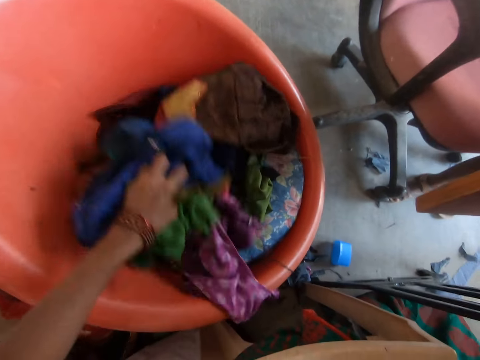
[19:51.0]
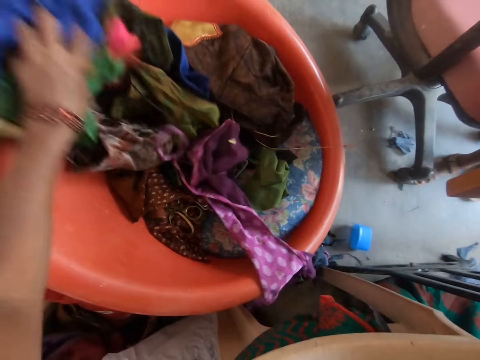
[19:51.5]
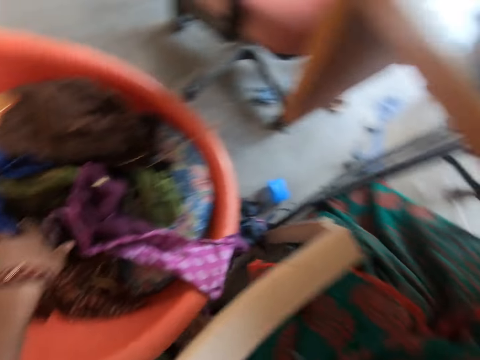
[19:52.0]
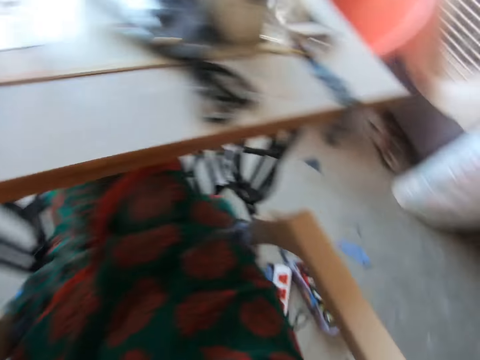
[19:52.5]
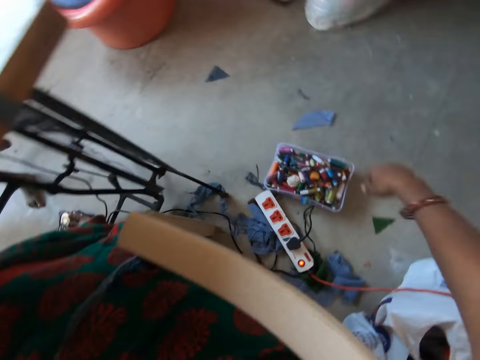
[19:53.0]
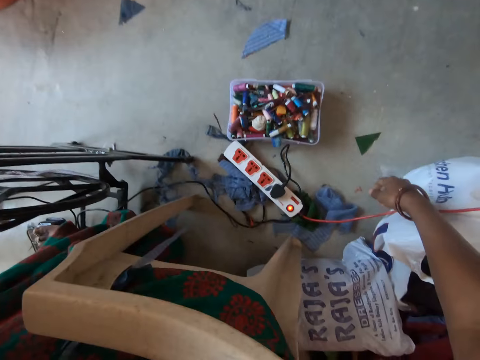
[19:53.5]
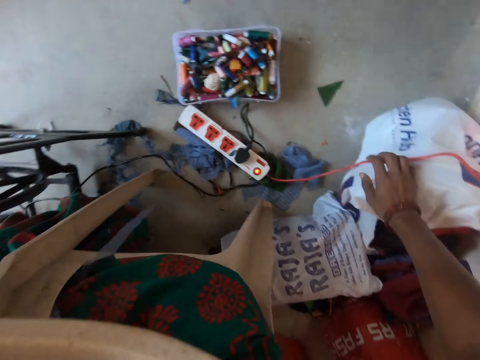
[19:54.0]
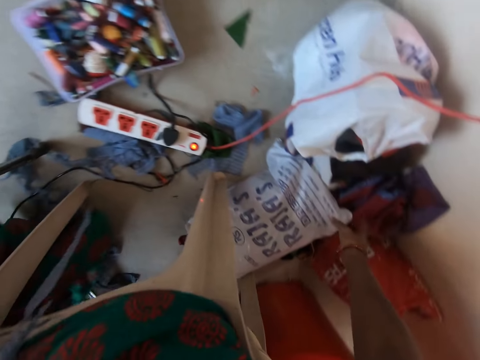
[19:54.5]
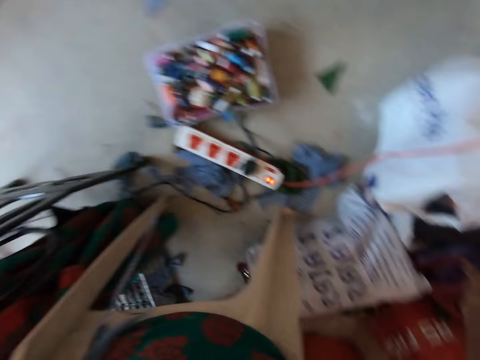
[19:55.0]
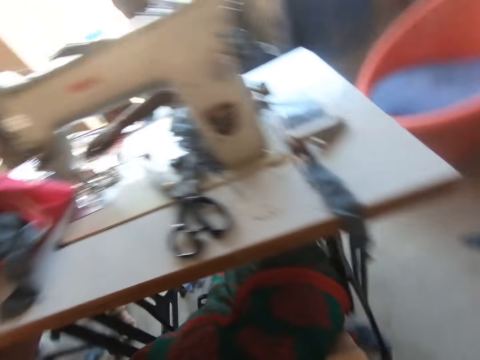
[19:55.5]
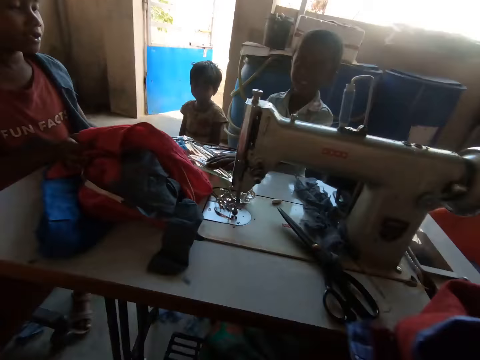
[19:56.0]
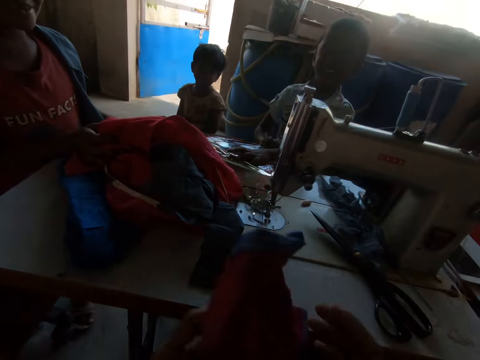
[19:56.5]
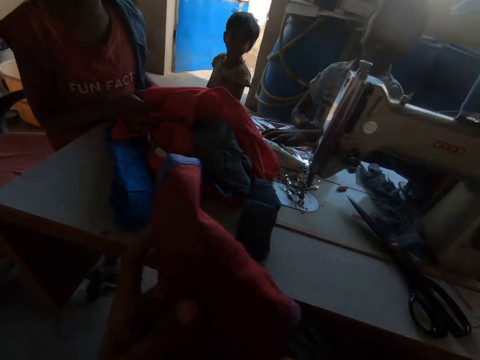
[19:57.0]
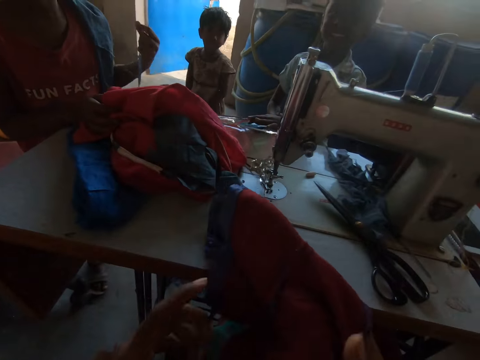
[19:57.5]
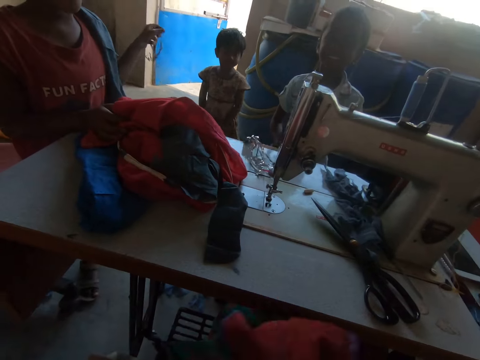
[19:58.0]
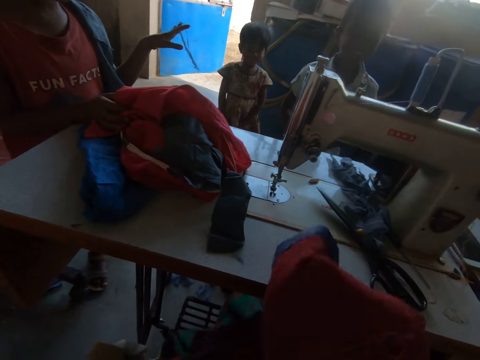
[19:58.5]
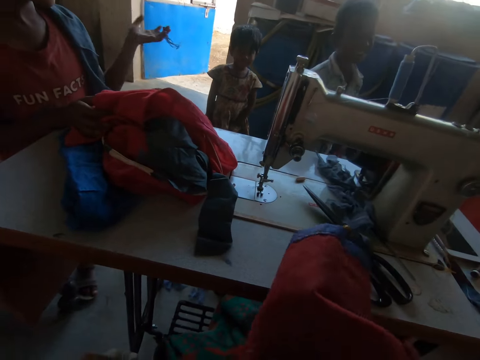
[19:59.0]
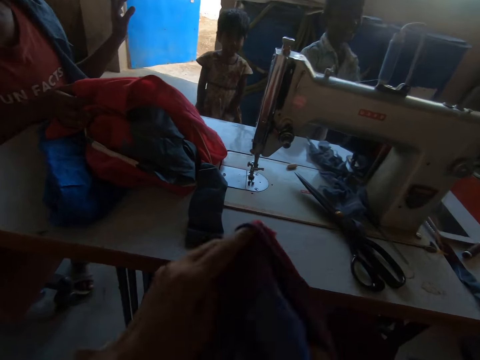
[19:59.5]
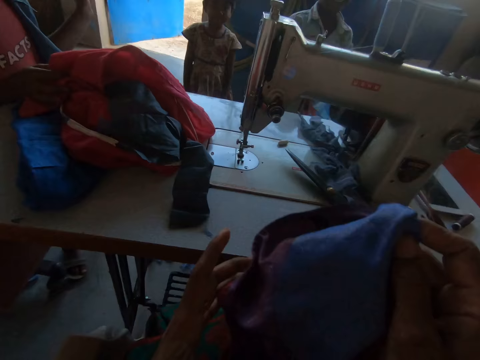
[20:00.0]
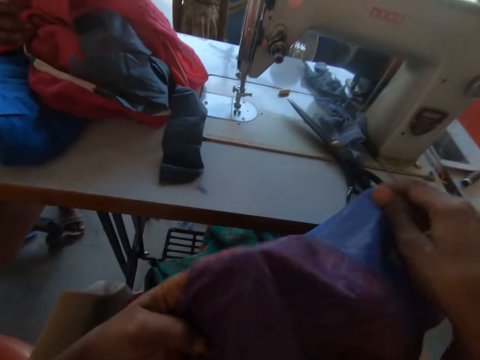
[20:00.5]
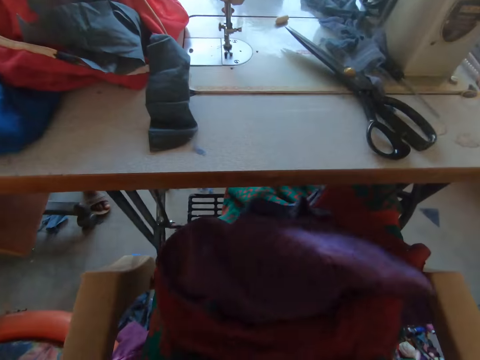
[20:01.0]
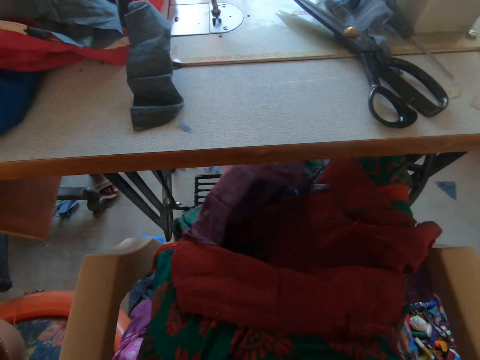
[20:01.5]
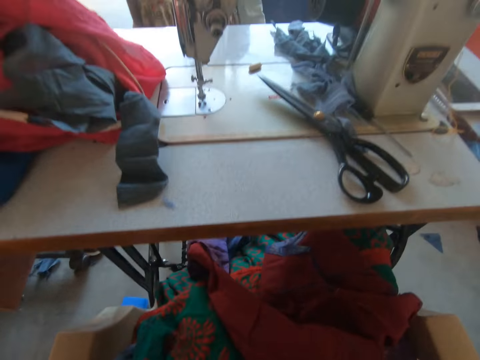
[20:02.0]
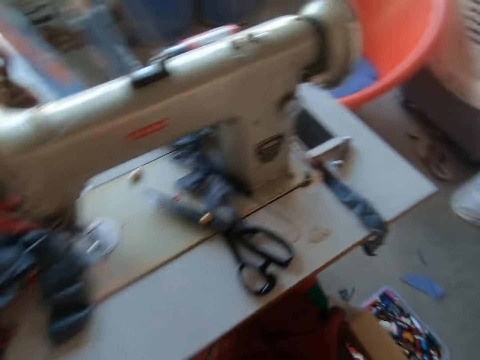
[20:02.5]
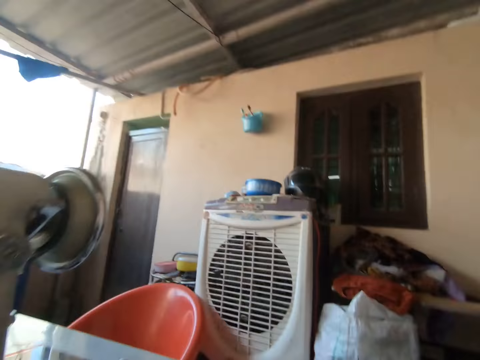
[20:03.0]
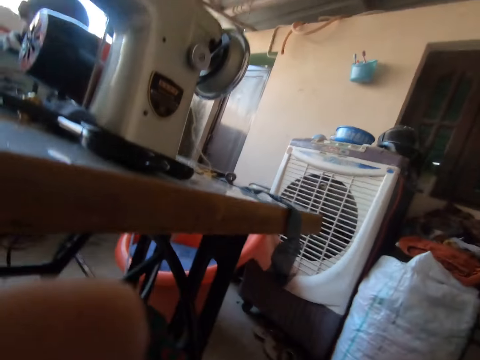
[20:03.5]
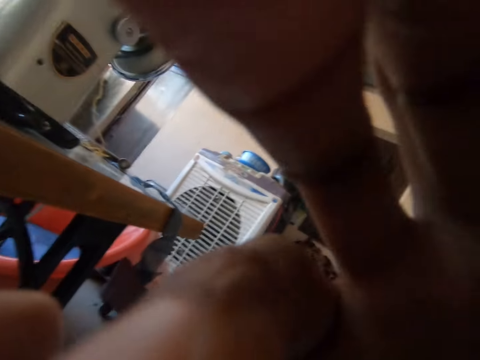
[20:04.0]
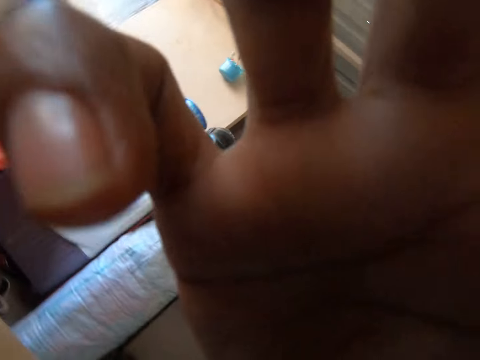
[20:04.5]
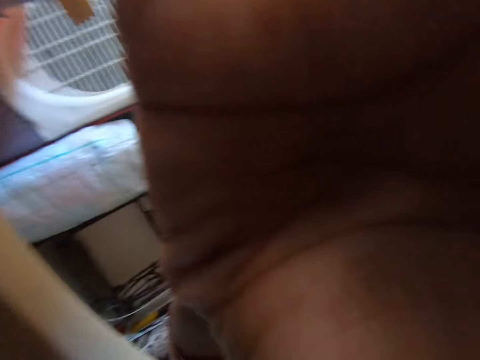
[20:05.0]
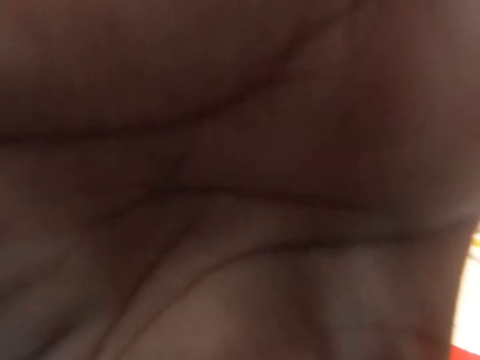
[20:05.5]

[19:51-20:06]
The camera wearer holds some cloths. She turns around. She picks a piece of cloth from the floor with her right hand. She adjusts the piece of cloth in her hands. She wears the cloth in her hands. She drops the piece of cloth in her hands on her lap. She does something. She touches a camera across her head.
